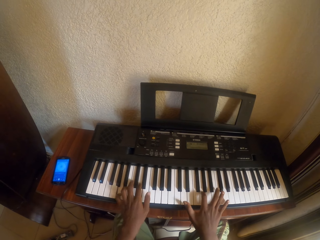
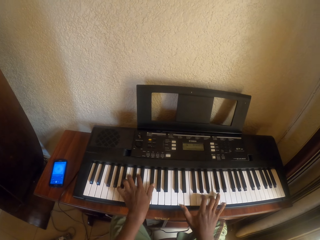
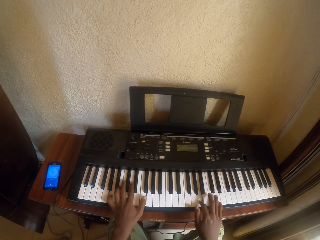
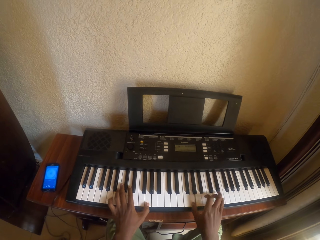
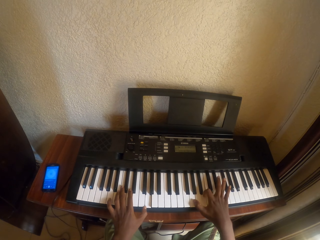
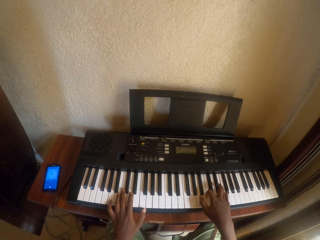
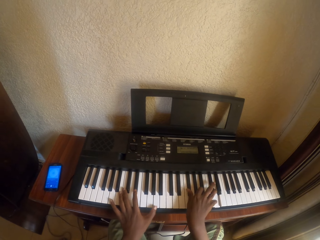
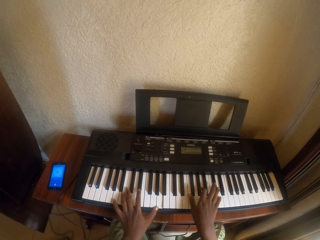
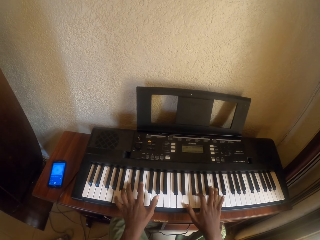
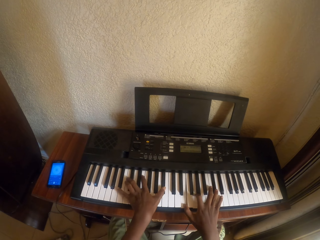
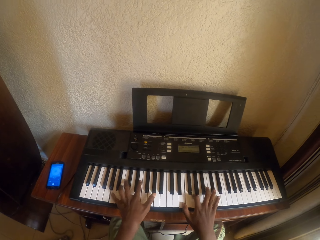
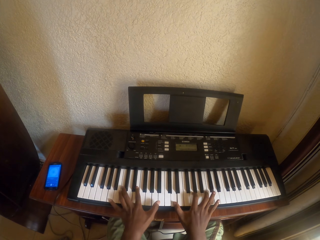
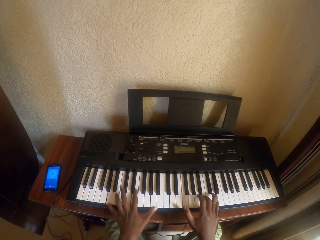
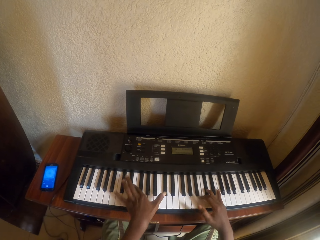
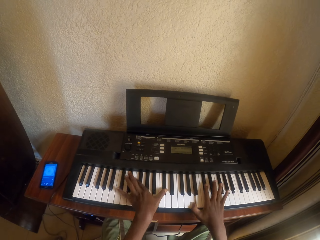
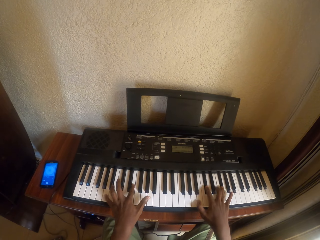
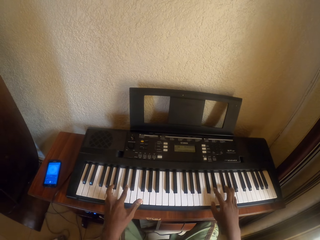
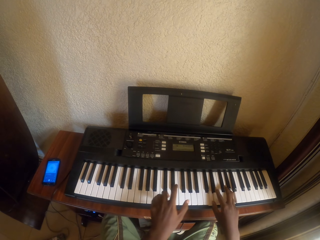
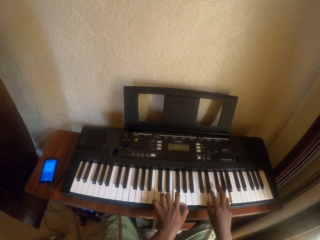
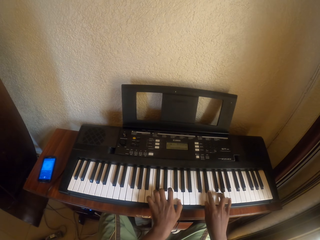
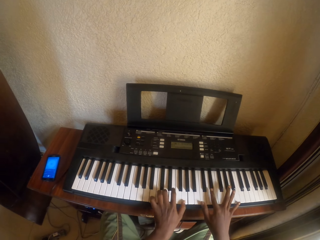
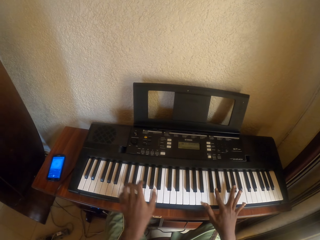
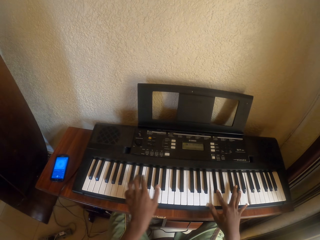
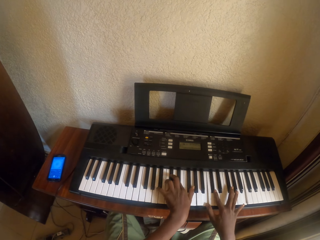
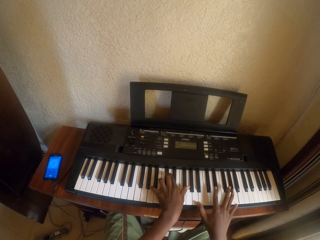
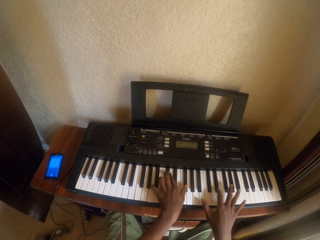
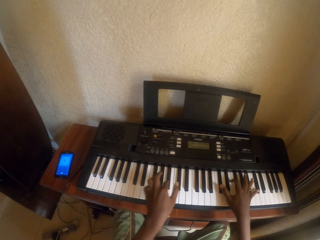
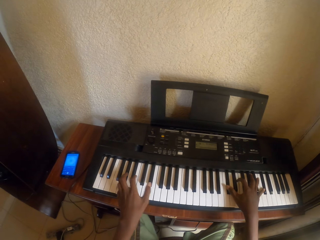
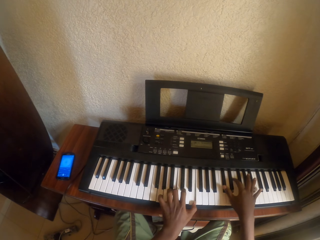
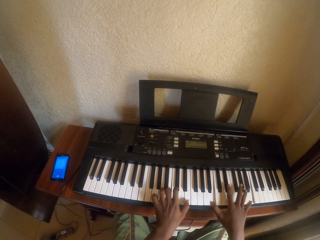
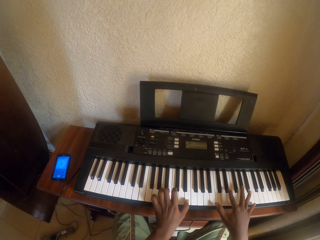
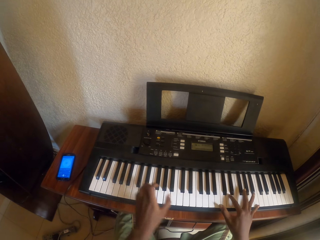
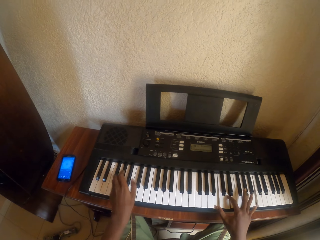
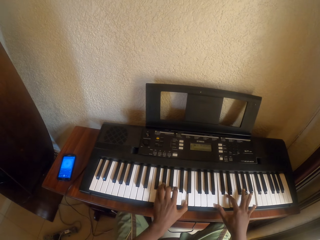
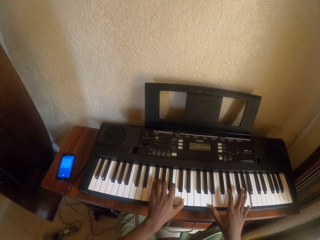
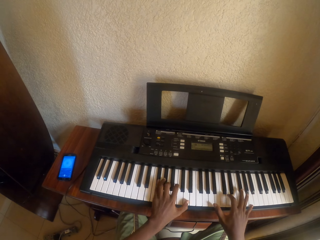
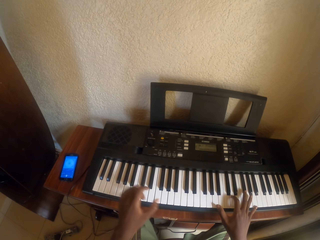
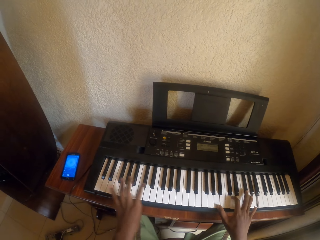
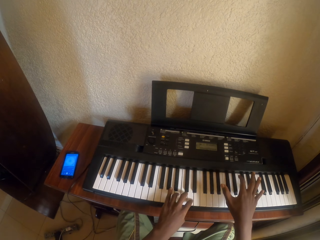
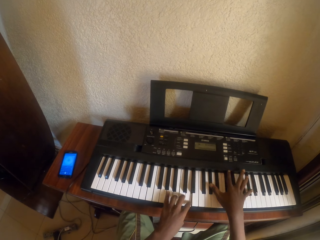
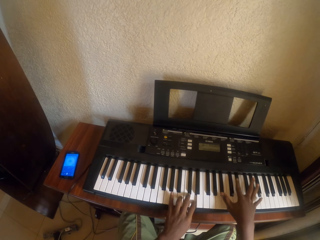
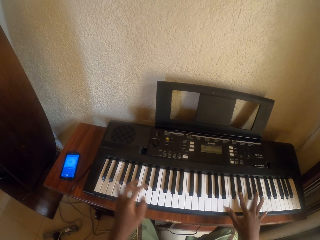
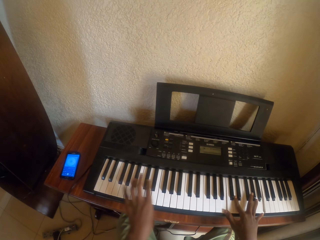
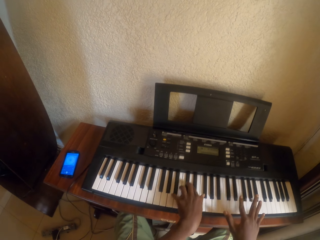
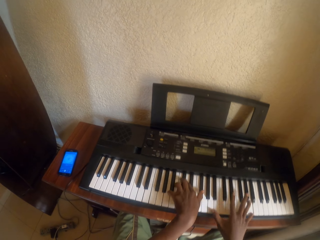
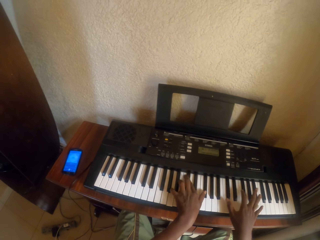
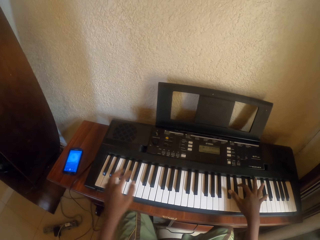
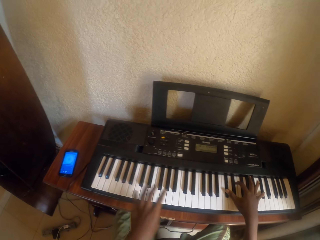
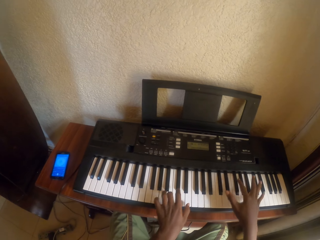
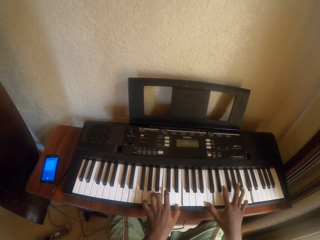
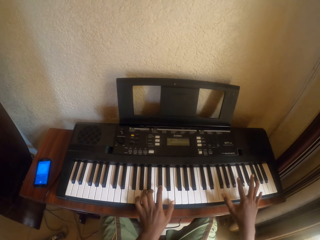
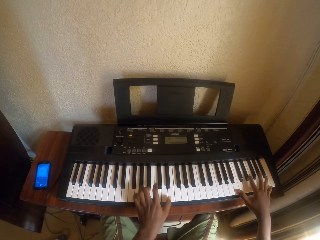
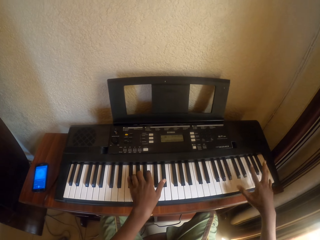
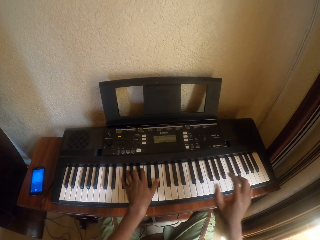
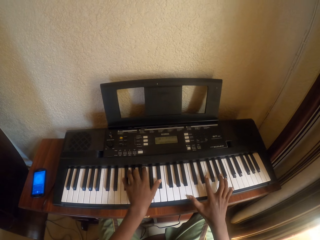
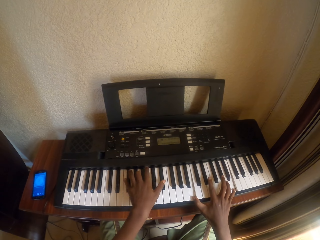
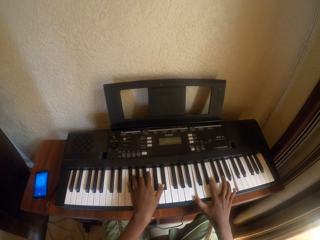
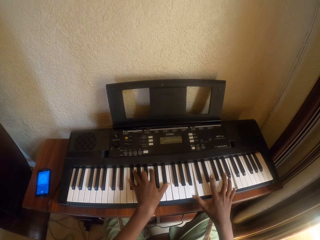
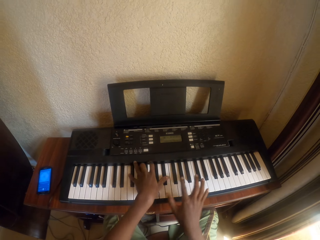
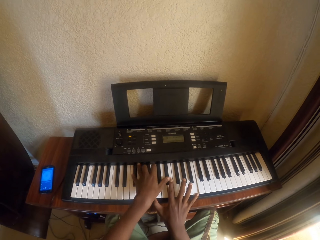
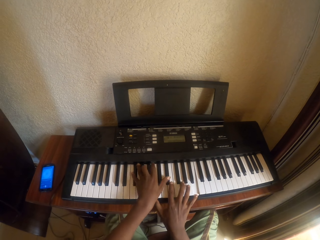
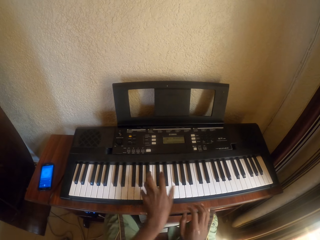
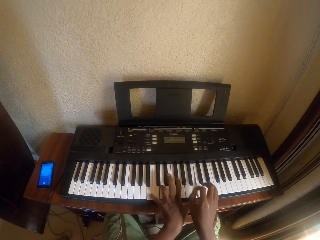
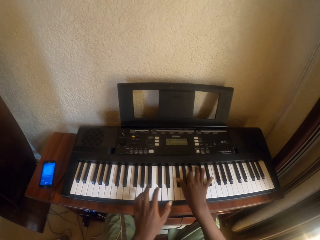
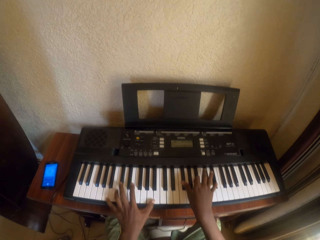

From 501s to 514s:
The camera wearer plays piano. They play piano again.

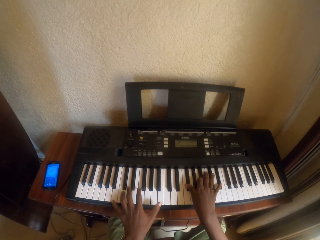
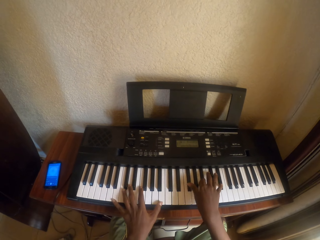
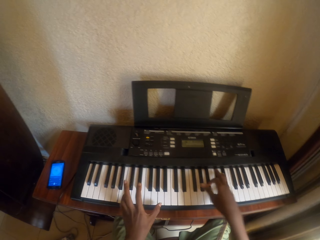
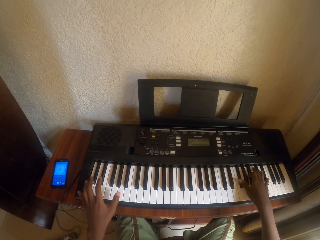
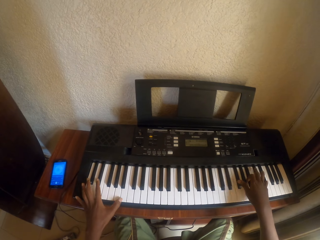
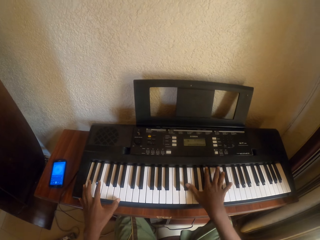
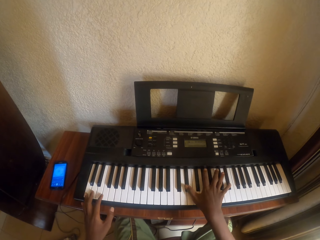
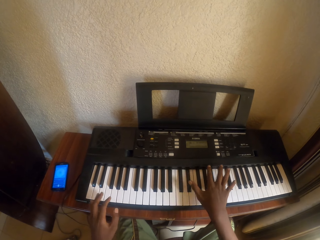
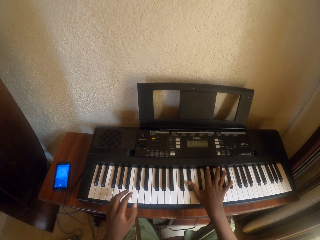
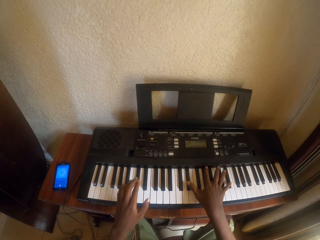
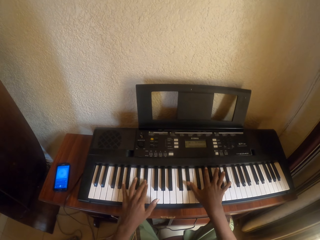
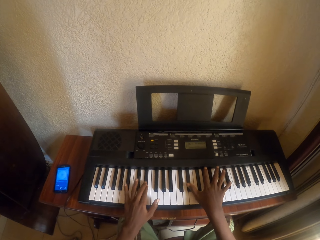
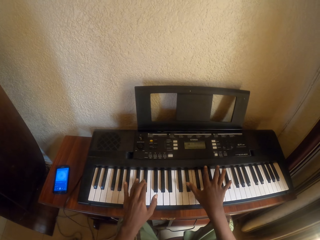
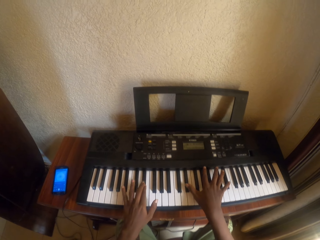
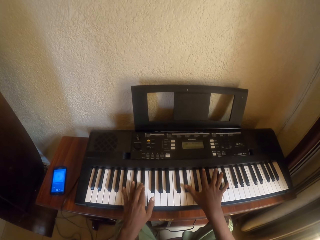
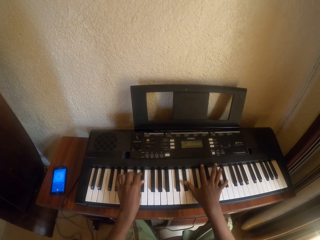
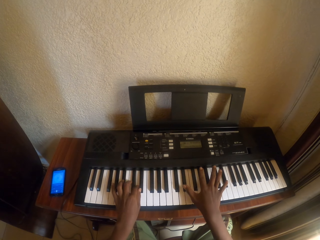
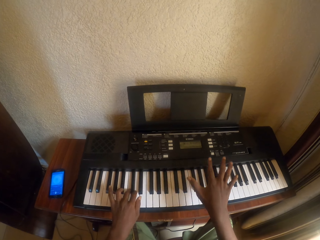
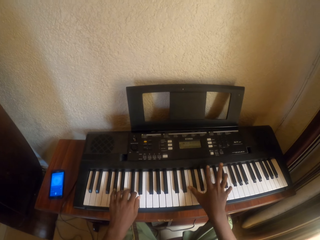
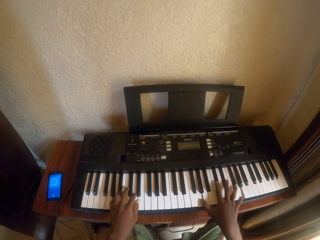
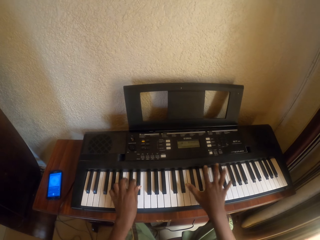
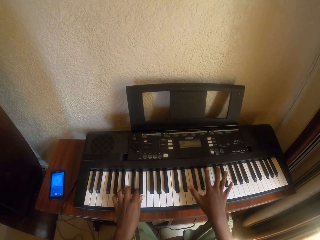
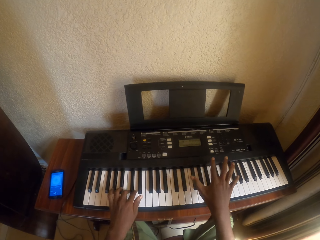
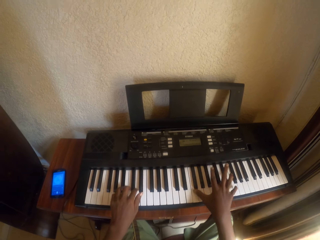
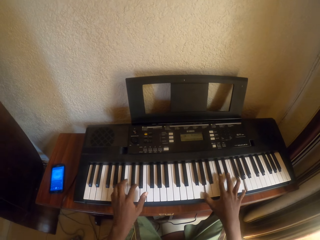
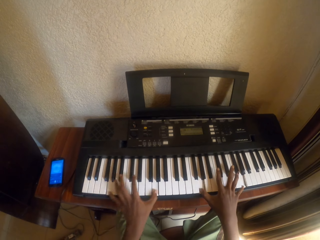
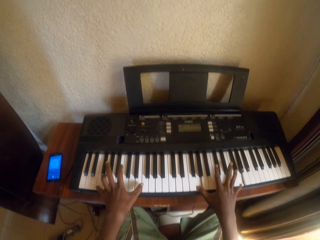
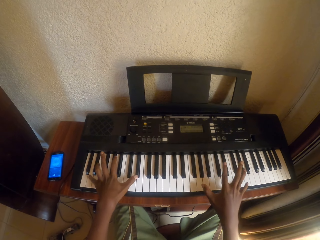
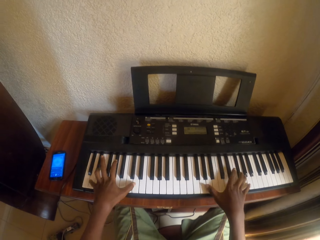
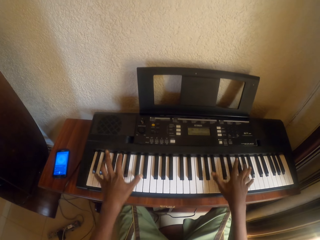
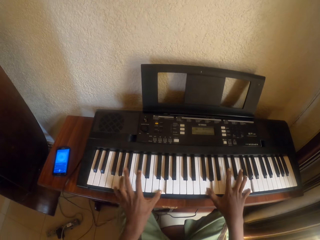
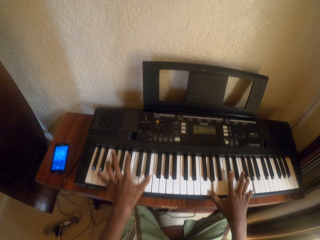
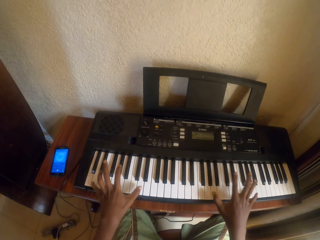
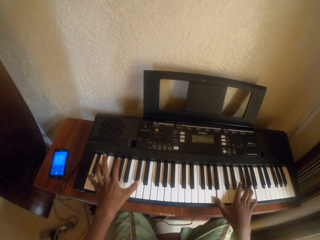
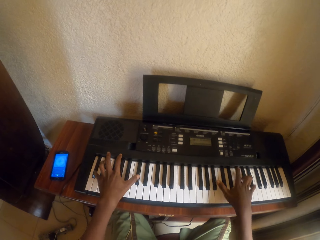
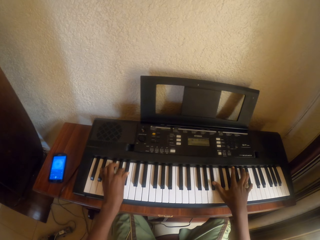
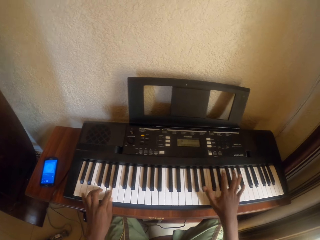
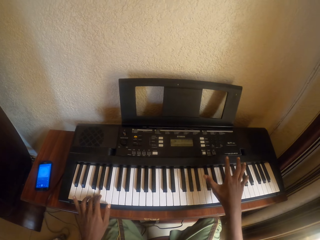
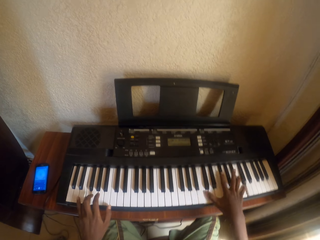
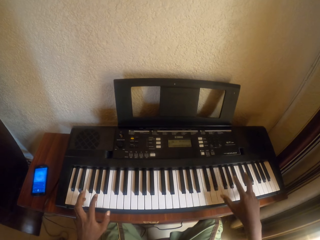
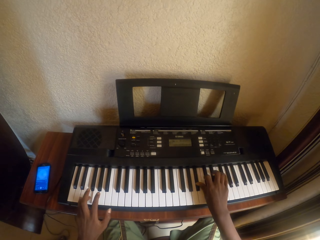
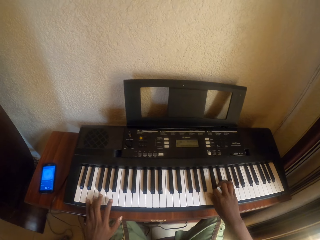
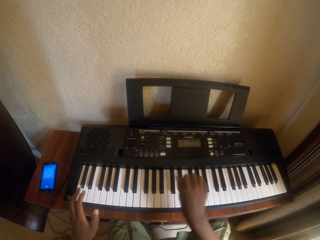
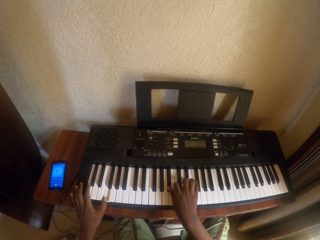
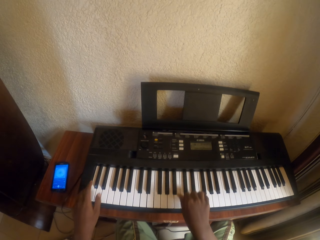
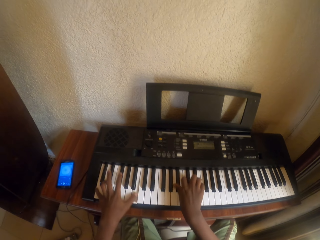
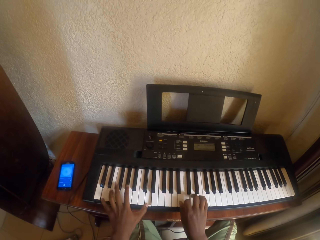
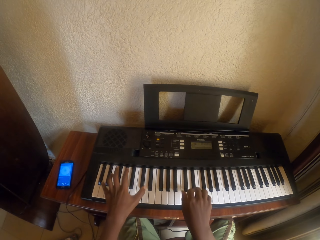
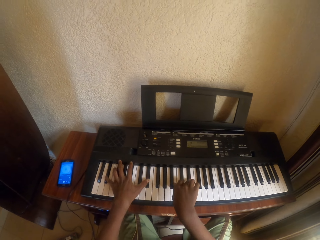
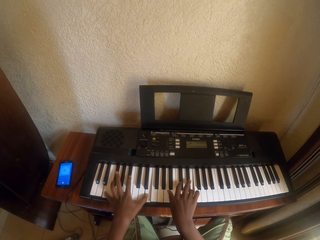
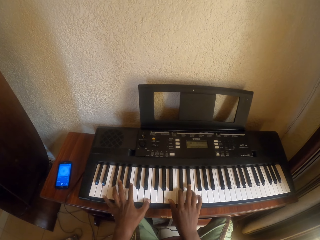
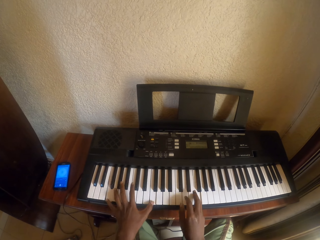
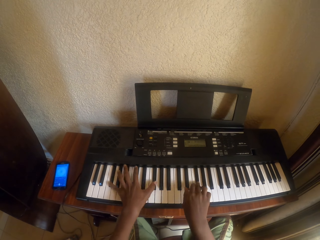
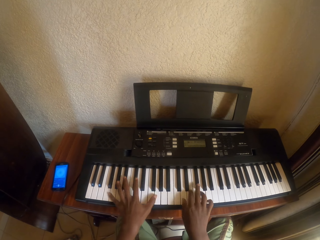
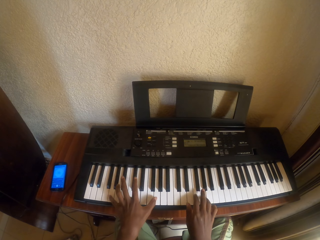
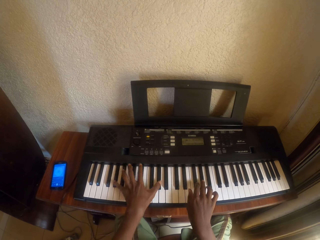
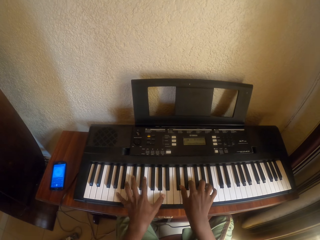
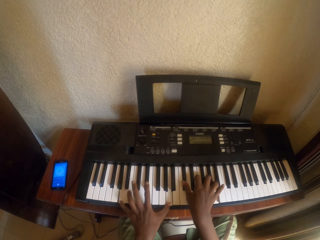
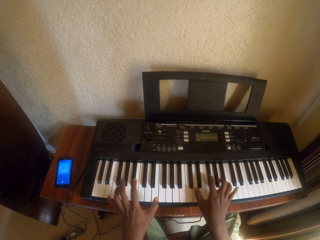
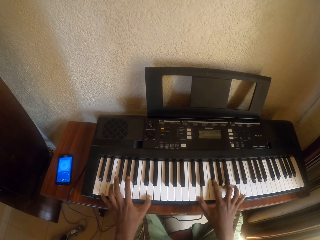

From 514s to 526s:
The camera wearer plays piano. They play piano again.
